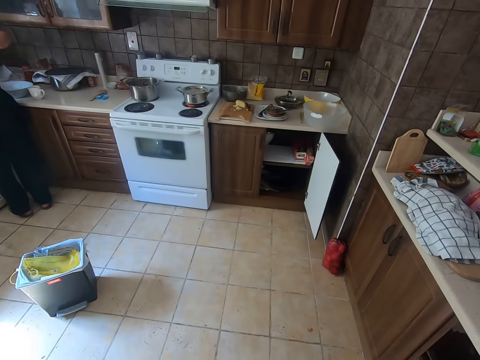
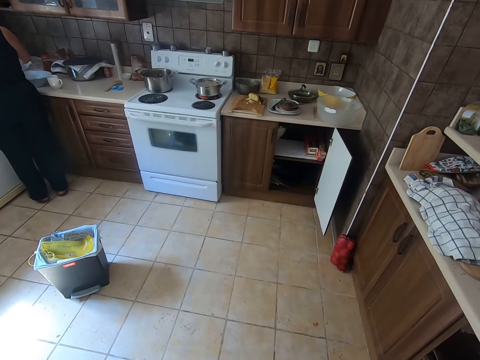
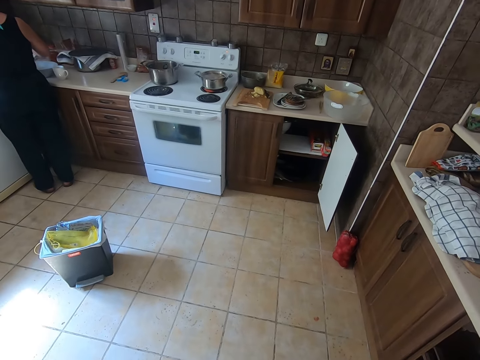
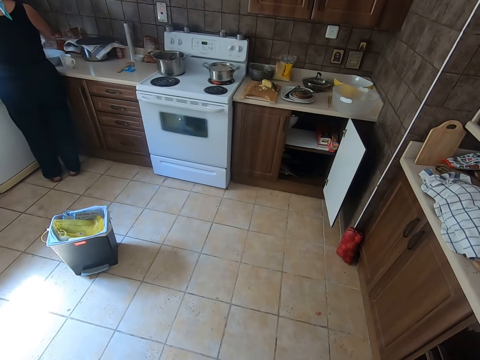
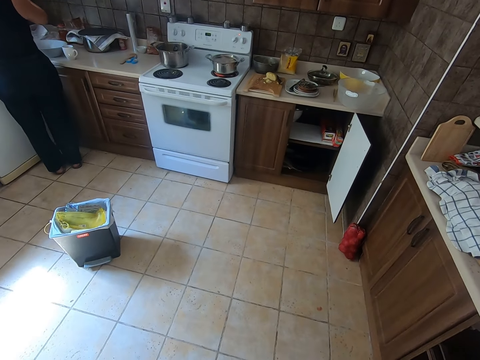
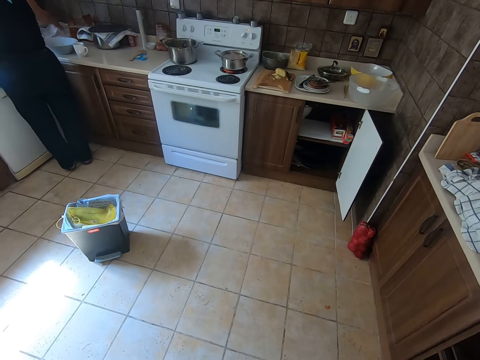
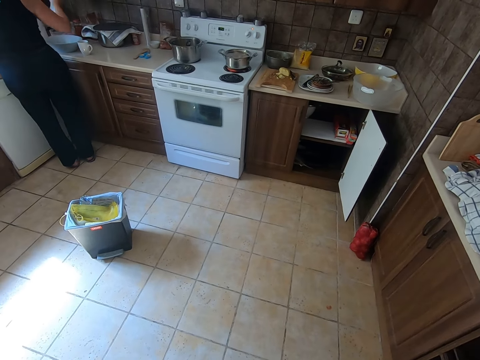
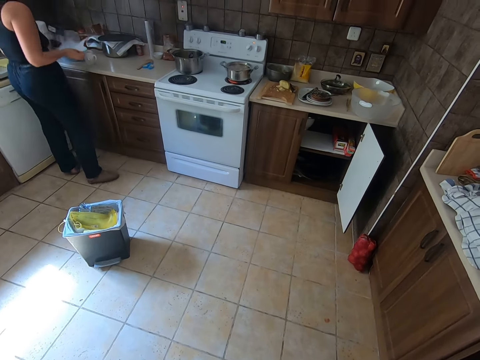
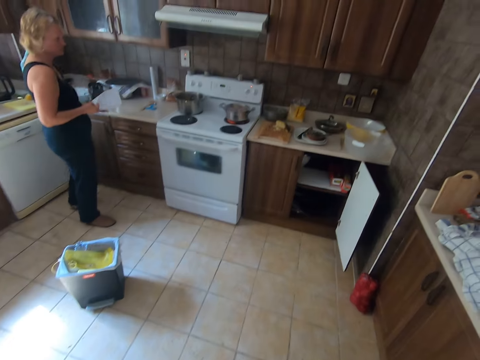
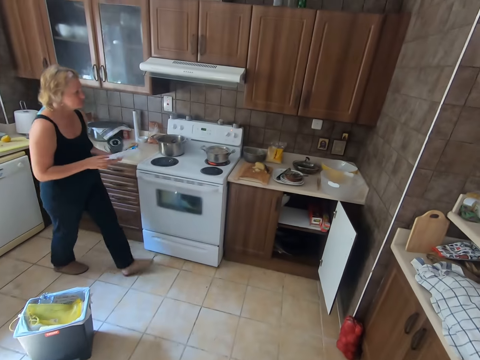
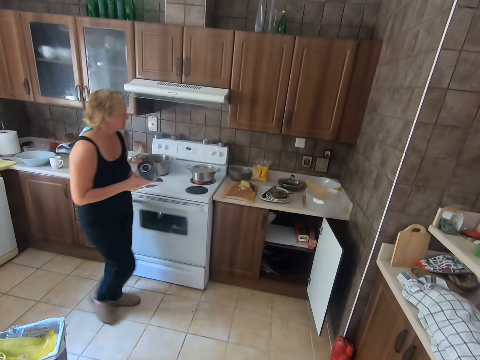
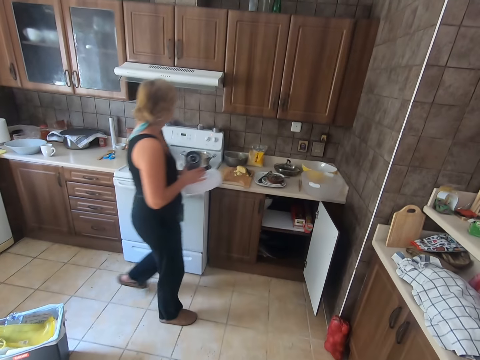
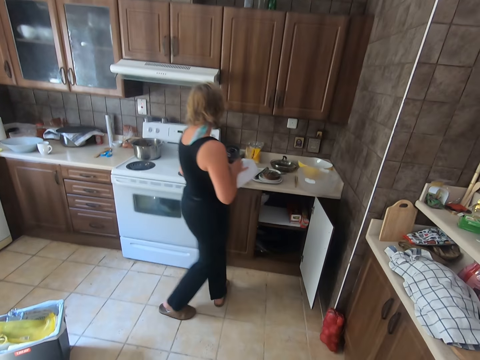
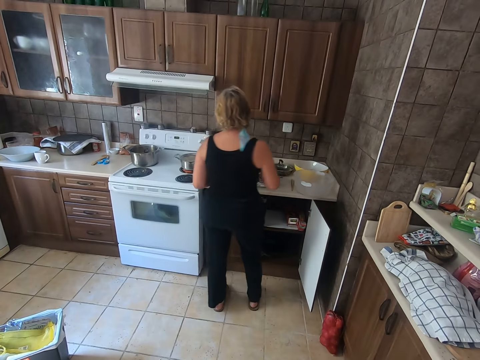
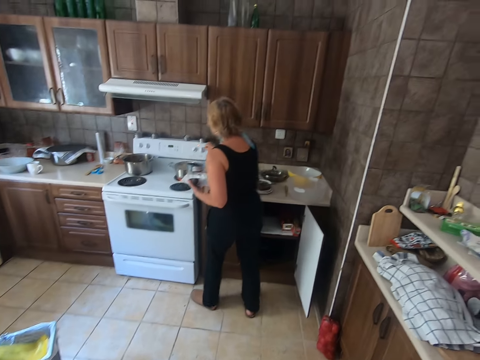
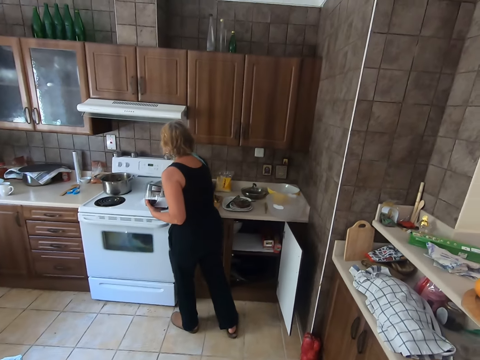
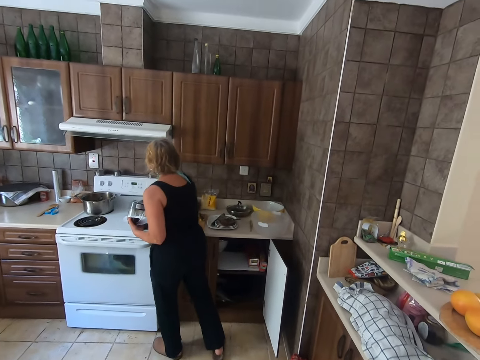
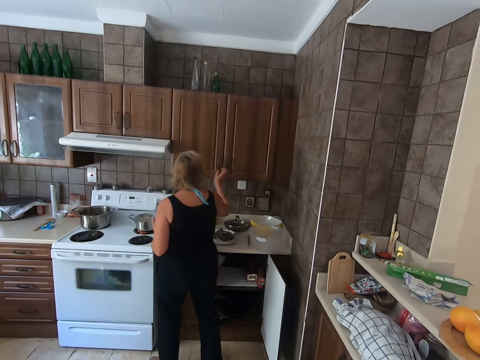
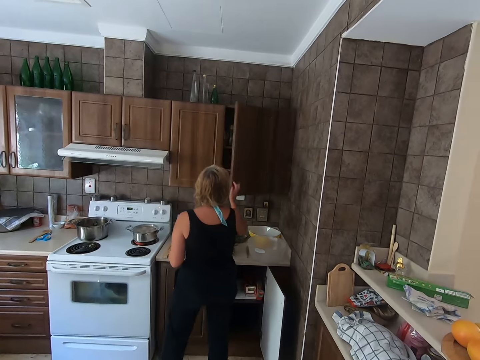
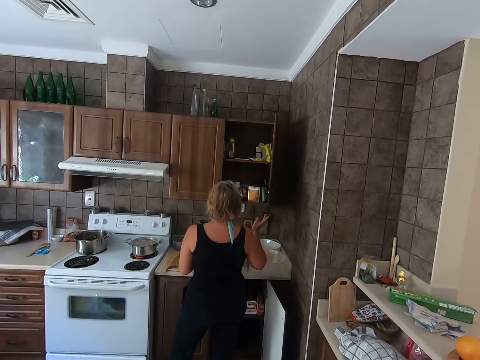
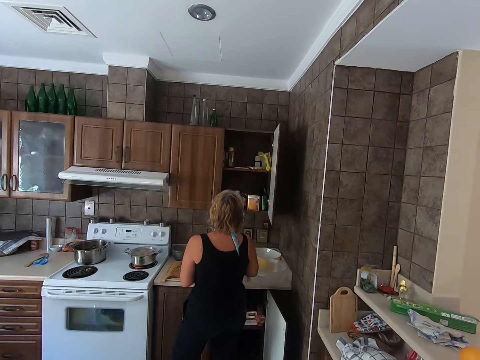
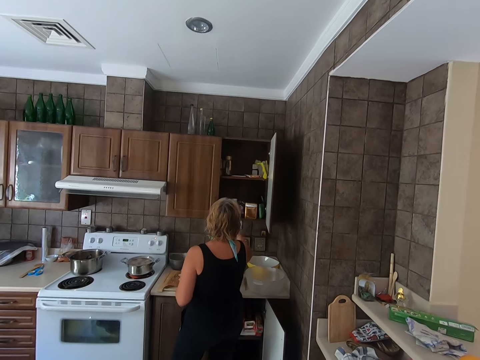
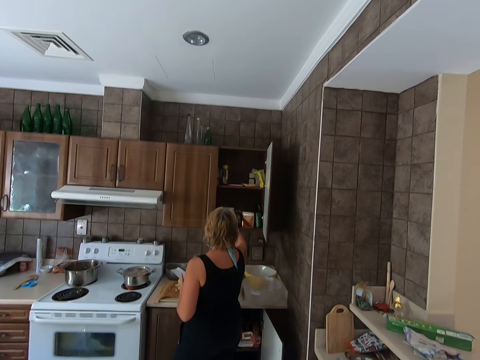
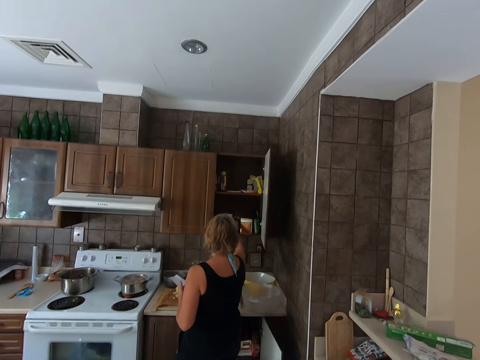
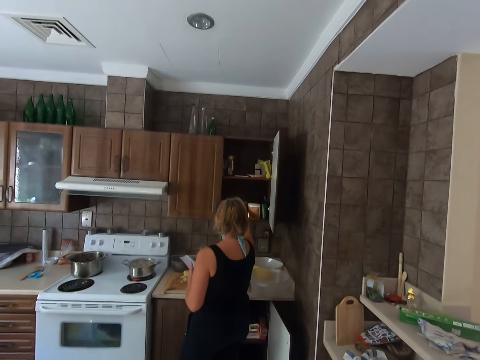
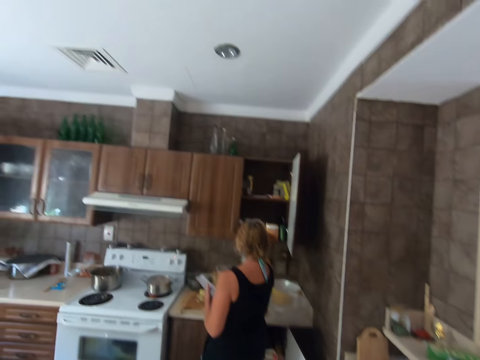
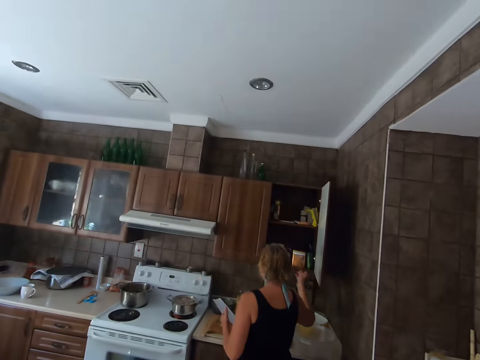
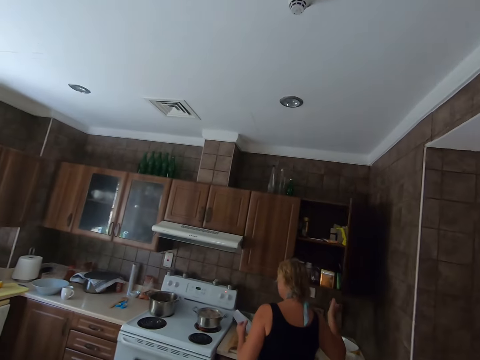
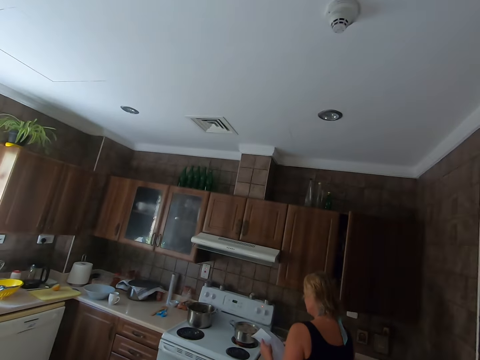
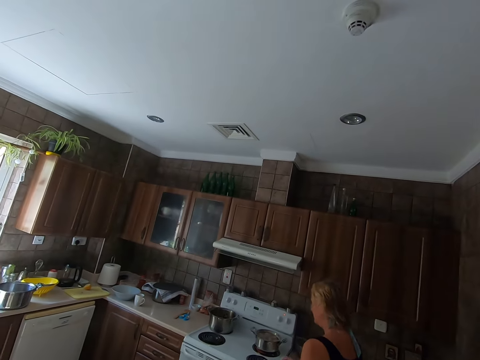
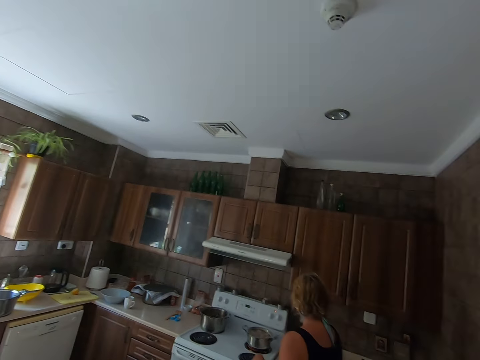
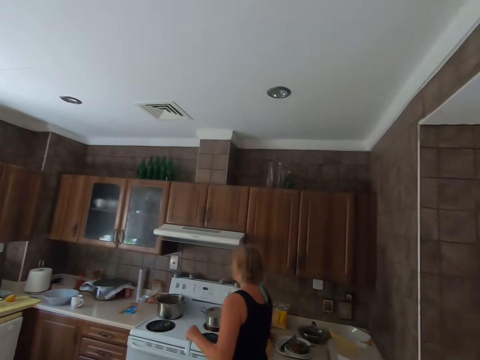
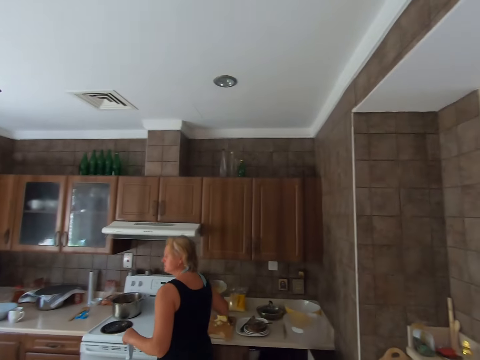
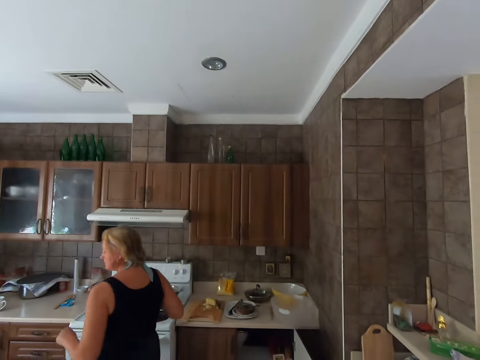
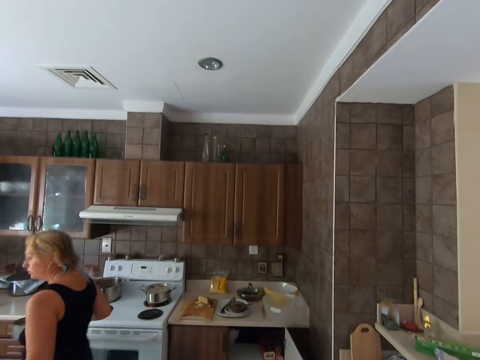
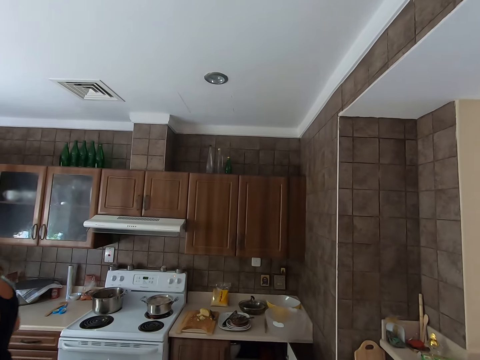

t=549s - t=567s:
The camera wearer looks around. A woman takes paper. Another woman walks. A person adjusts the cooker's knob, opens the kitchen cabinet, places the cup in the cabinet, and closes the kitchen cabinet. The person picks up something. The camera wearer converses with the lady.

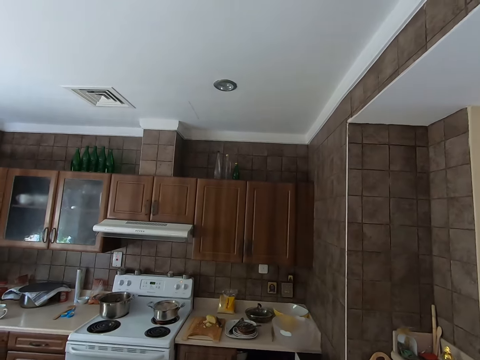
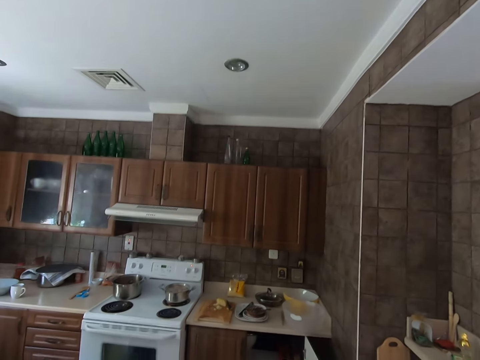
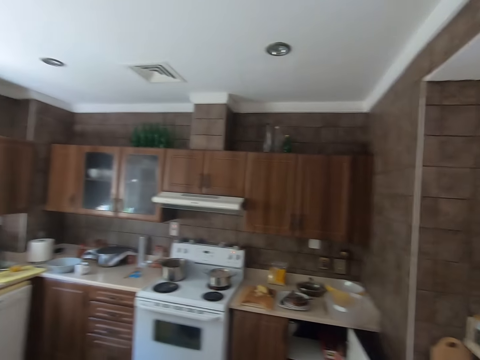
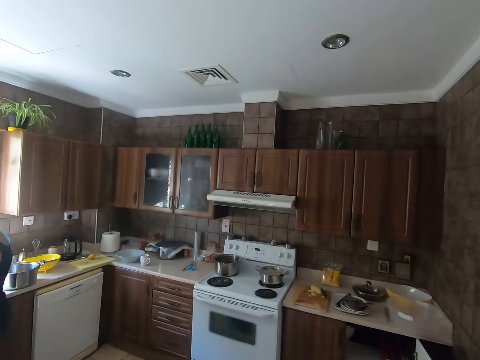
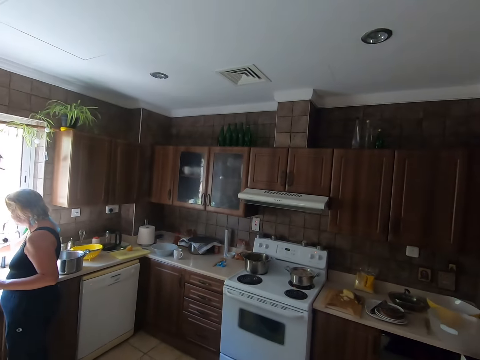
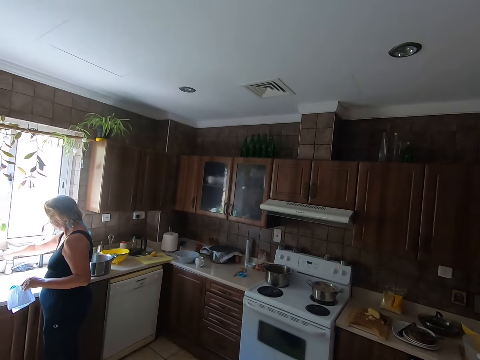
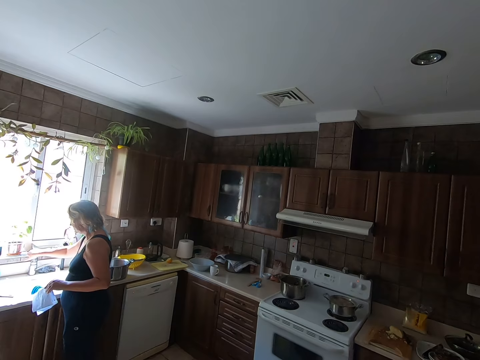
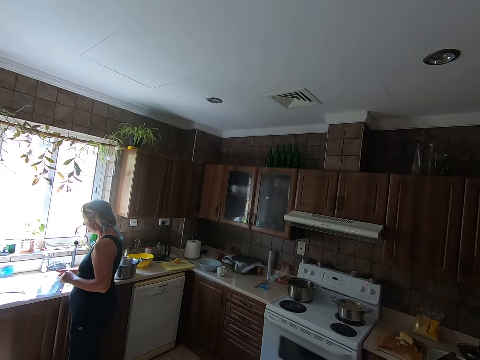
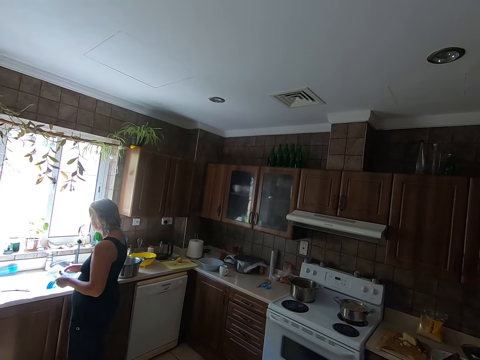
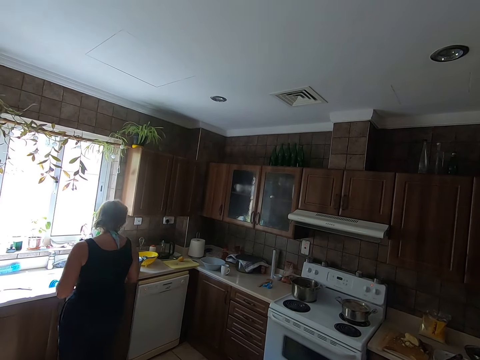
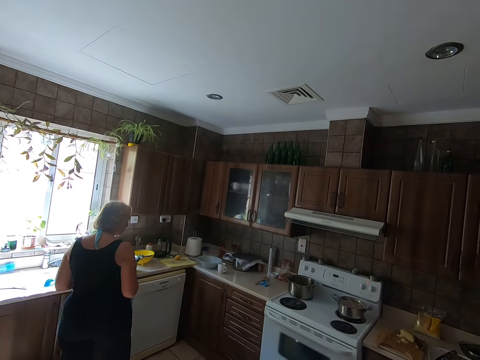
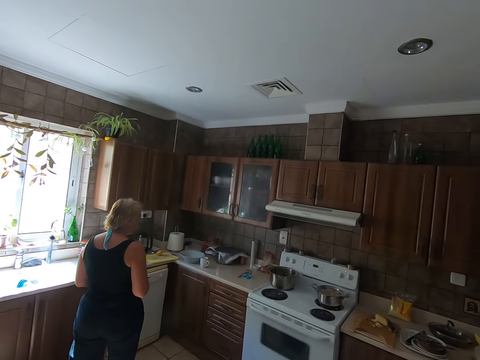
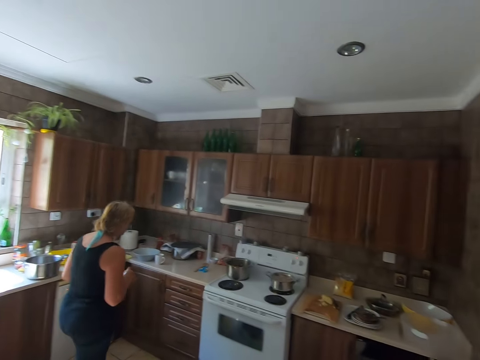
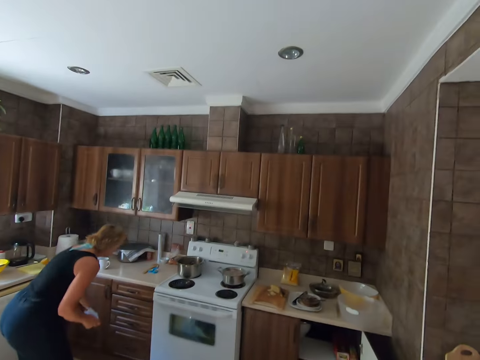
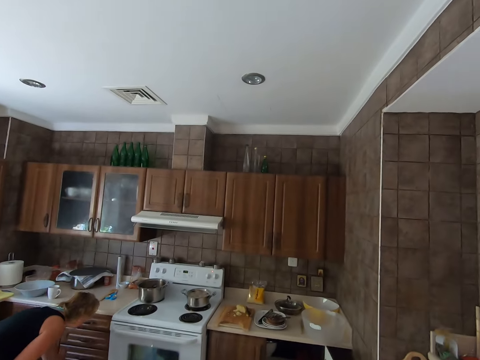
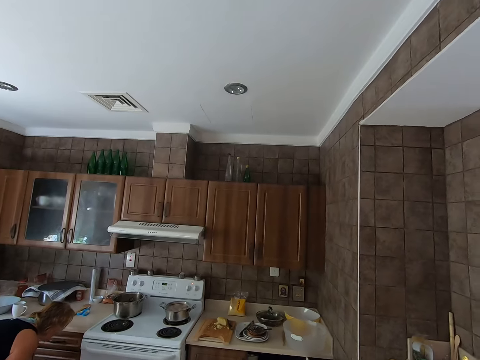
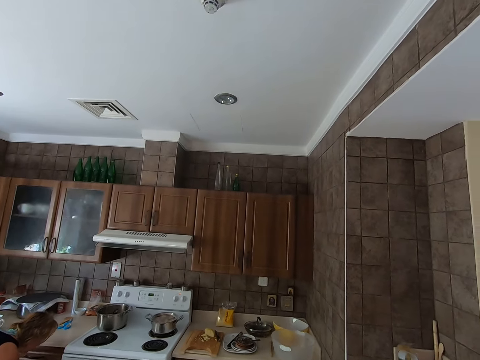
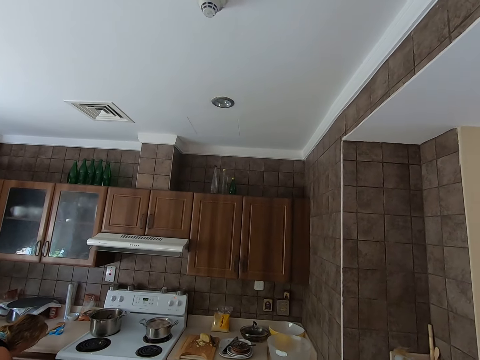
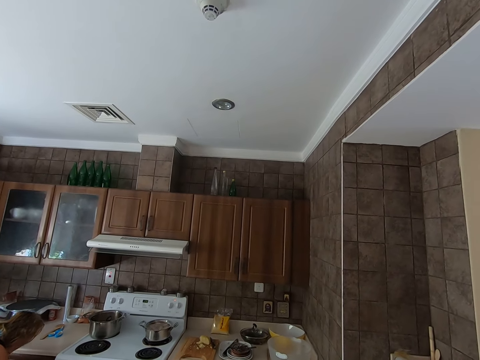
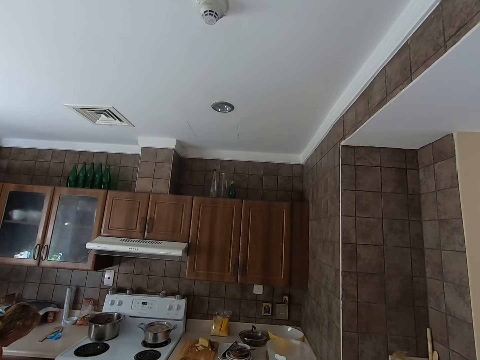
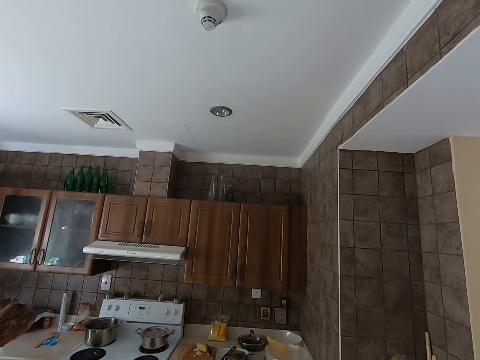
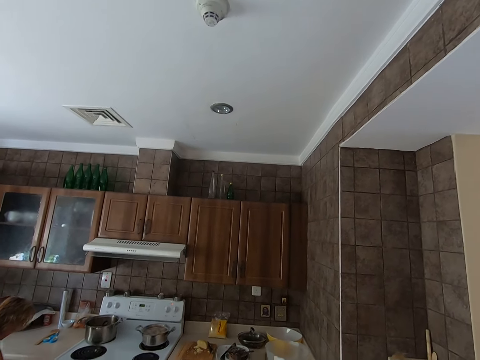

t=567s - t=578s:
The lady responds to the camera wearer. A person pours water into something, holds a serviette with both hands, and opens the kitchen drawers.
